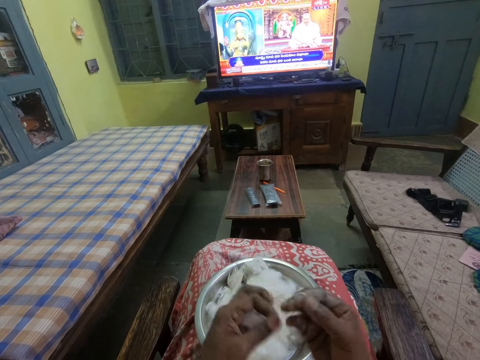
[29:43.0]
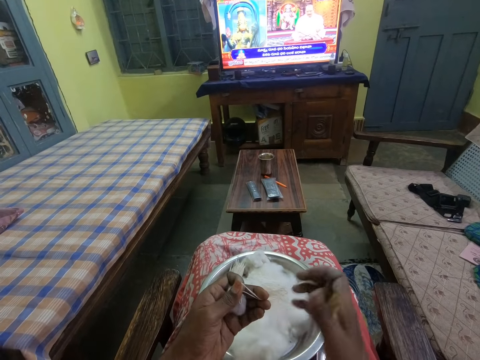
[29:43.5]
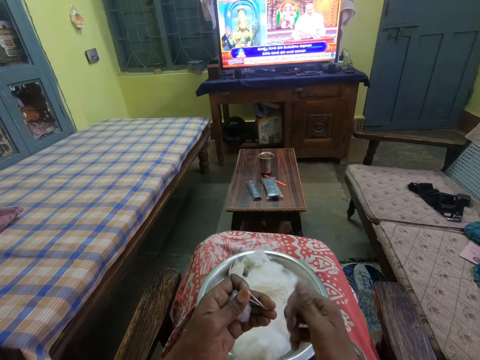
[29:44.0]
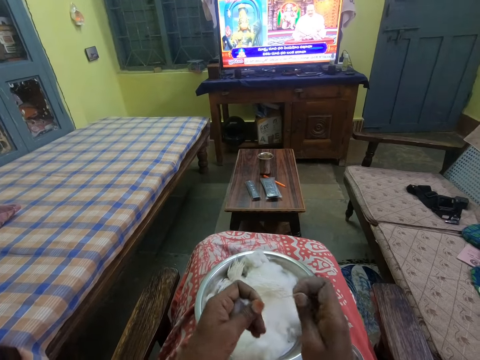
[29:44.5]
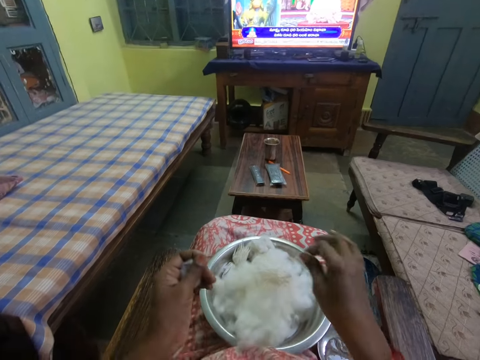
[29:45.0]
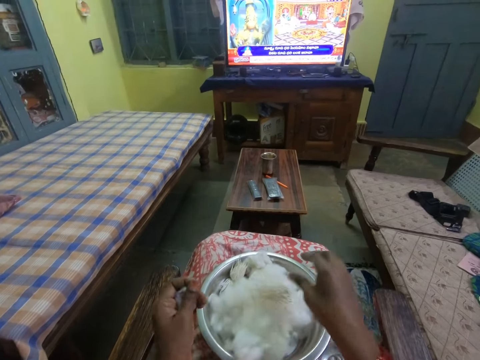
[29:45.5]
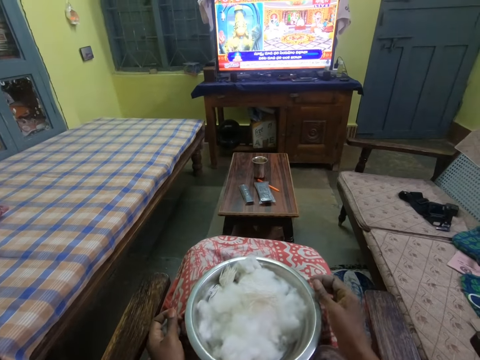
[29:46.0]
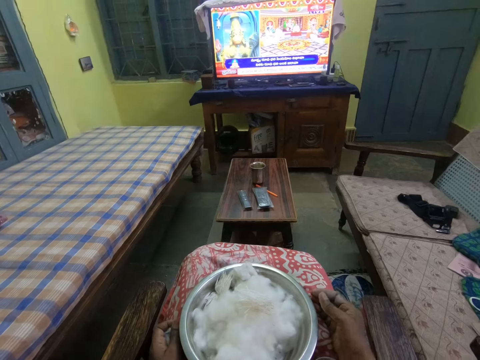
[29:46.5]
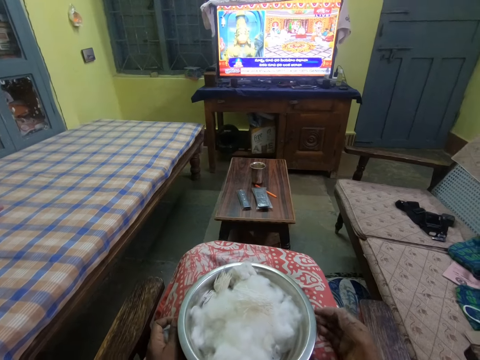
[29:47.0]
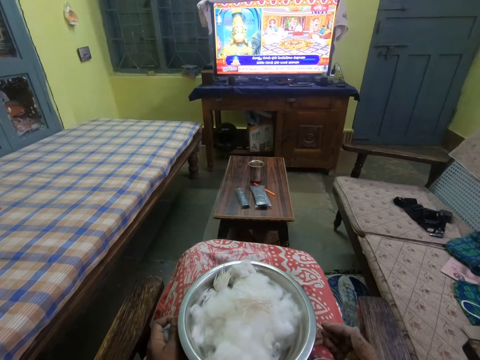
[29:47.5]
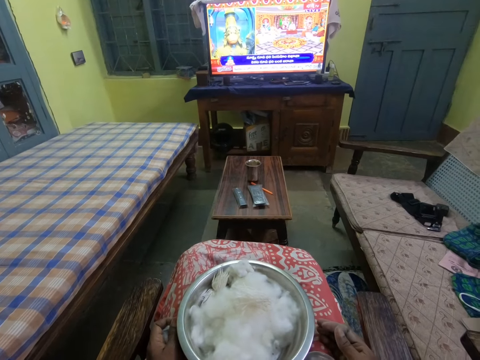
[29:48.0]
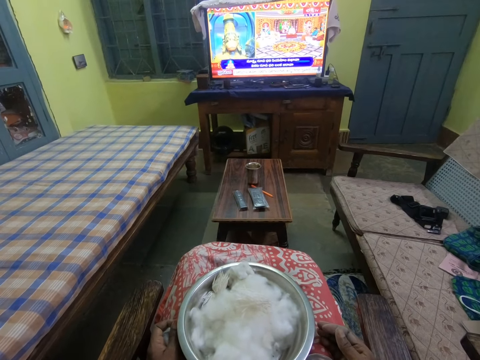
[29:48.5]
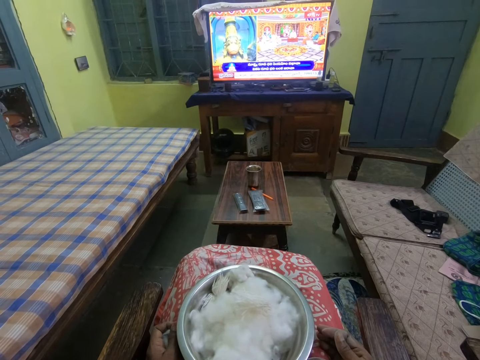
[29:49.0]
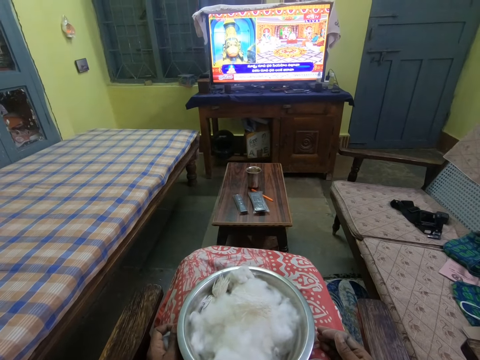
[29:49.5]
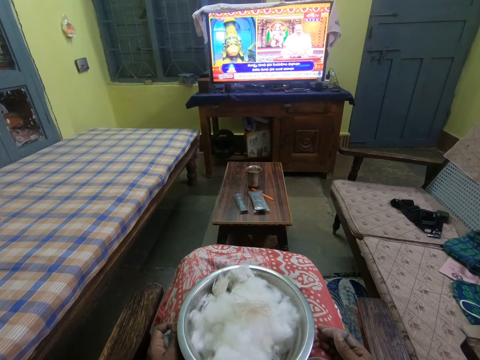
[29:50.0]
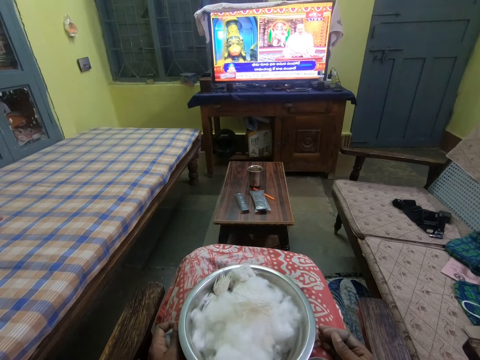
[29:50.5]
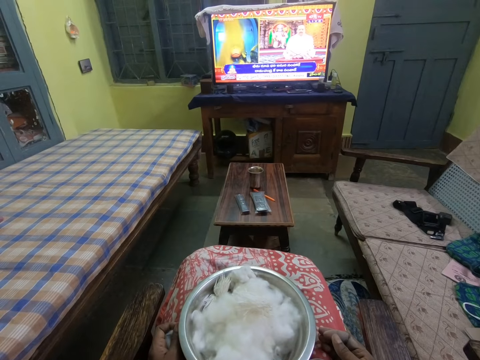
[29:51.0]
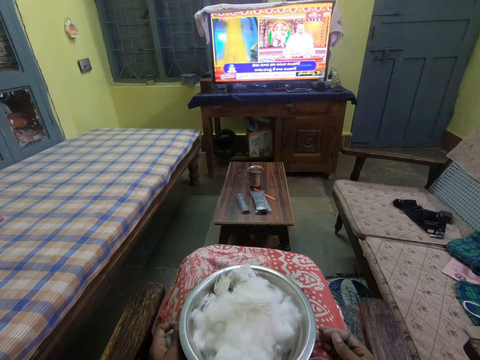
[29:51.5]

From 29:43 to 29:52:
The camera wearer cuts the cotton with her hands. She drops the thread in the bowl. She watches the television.

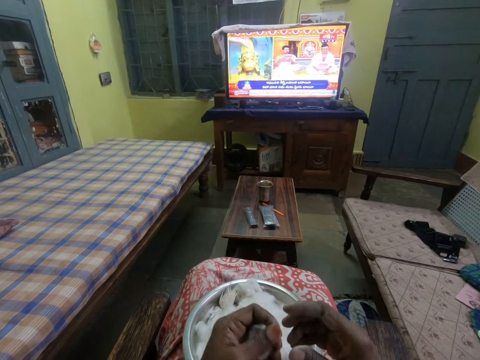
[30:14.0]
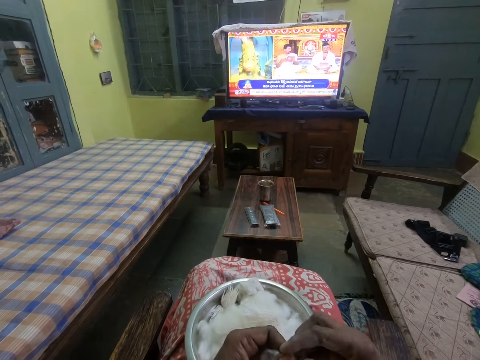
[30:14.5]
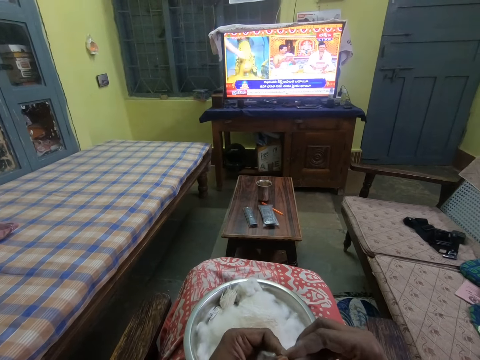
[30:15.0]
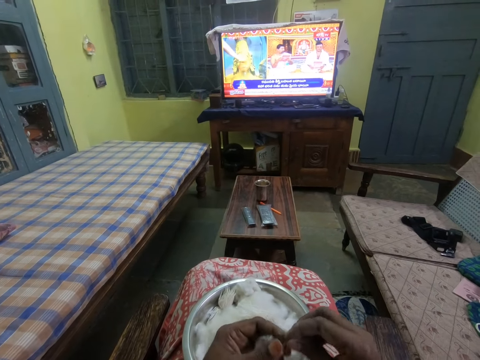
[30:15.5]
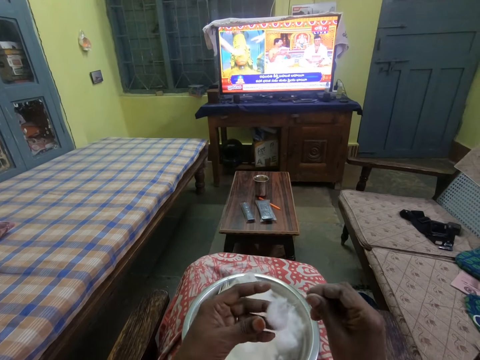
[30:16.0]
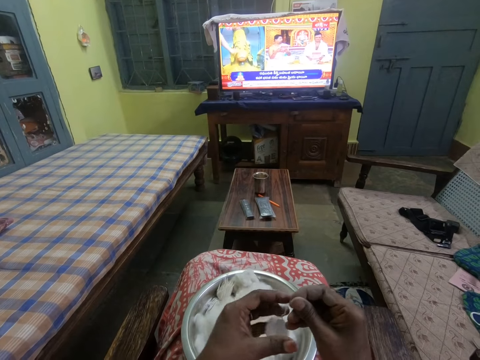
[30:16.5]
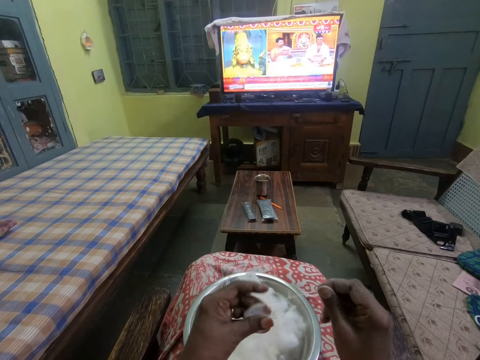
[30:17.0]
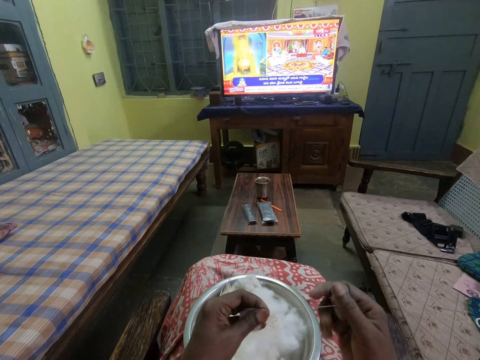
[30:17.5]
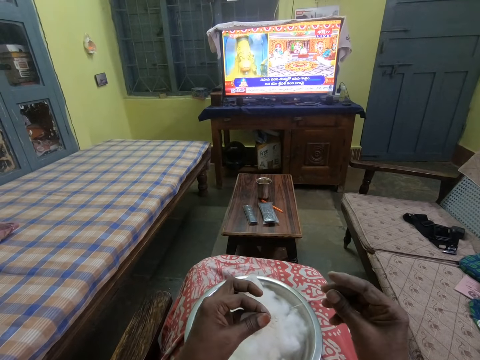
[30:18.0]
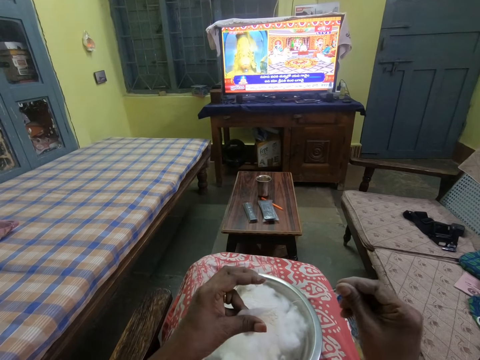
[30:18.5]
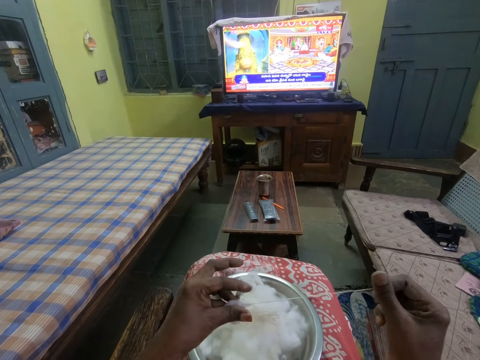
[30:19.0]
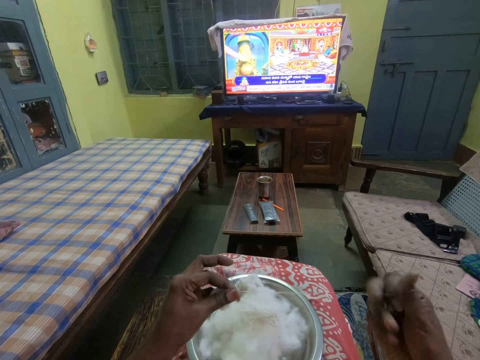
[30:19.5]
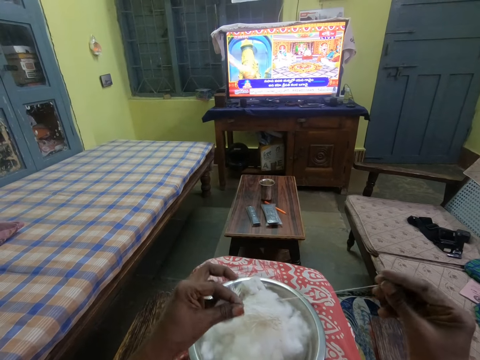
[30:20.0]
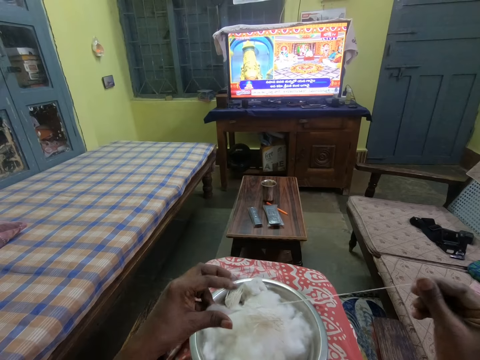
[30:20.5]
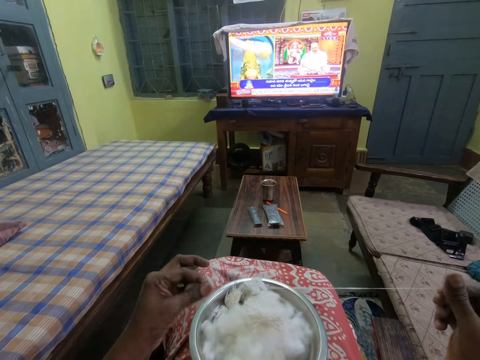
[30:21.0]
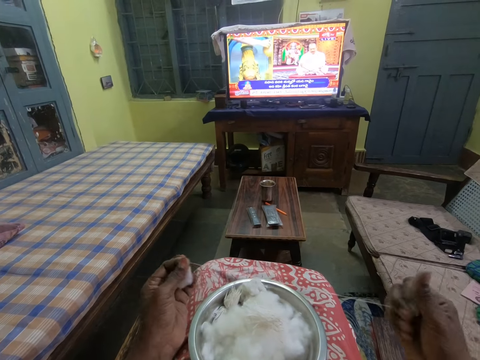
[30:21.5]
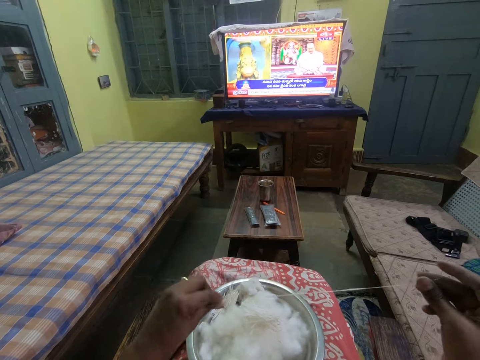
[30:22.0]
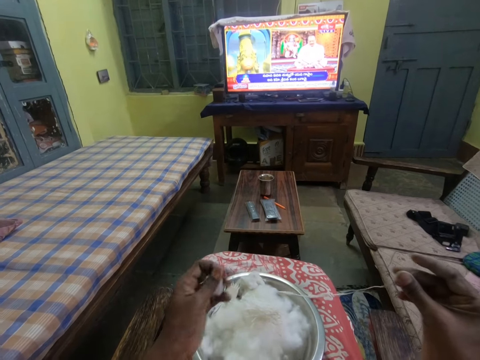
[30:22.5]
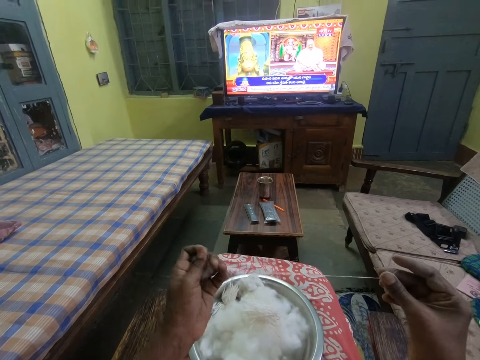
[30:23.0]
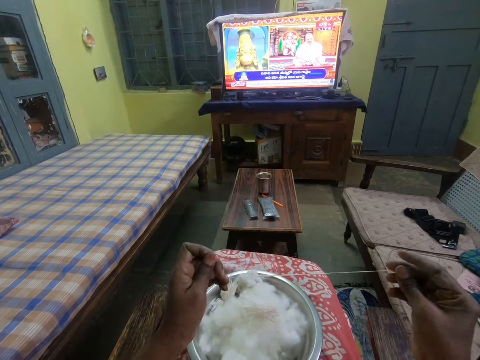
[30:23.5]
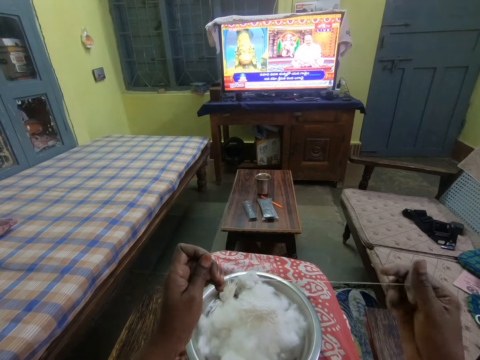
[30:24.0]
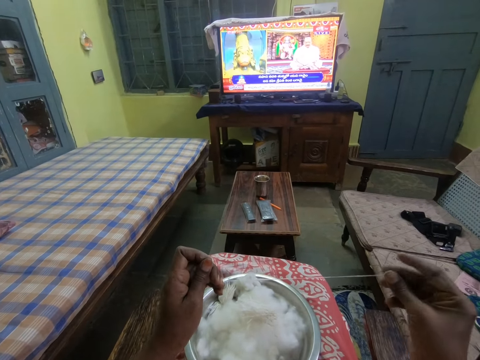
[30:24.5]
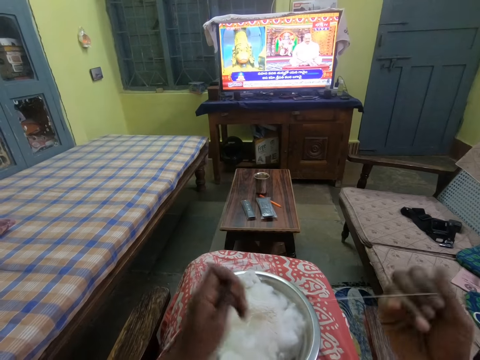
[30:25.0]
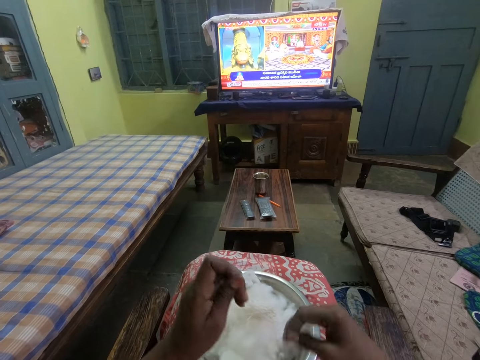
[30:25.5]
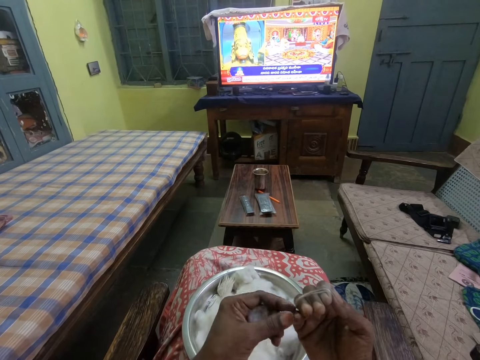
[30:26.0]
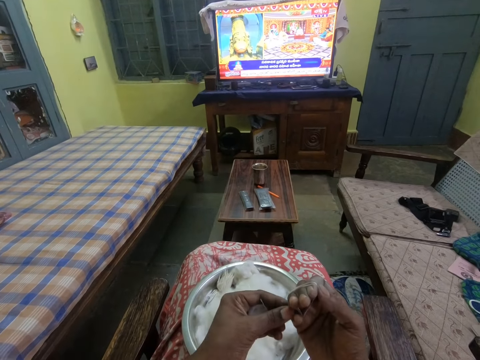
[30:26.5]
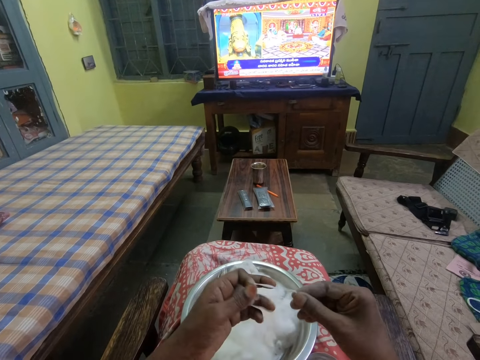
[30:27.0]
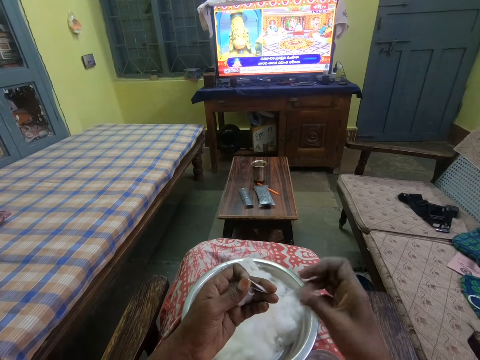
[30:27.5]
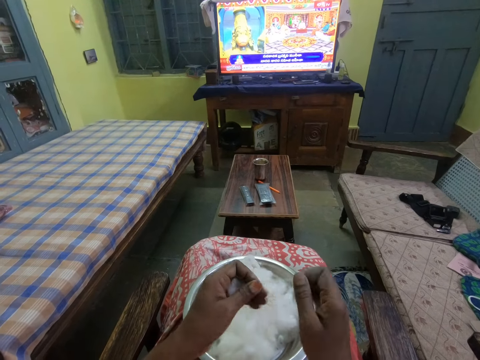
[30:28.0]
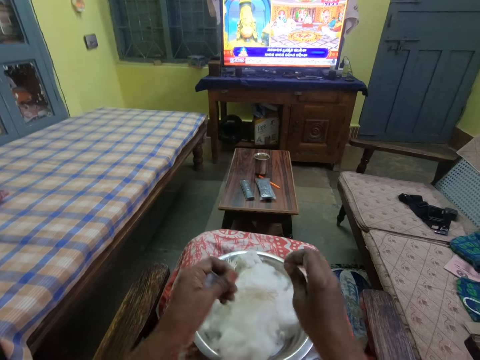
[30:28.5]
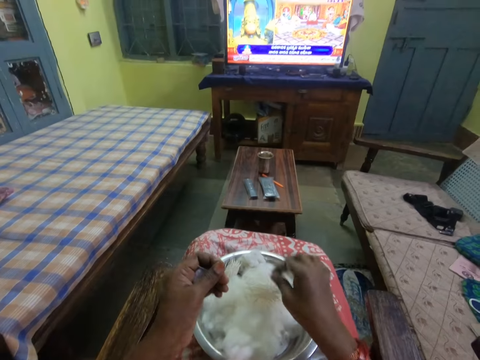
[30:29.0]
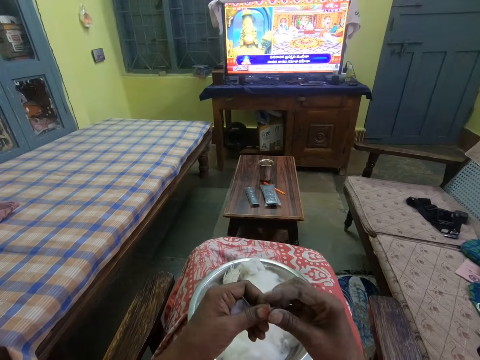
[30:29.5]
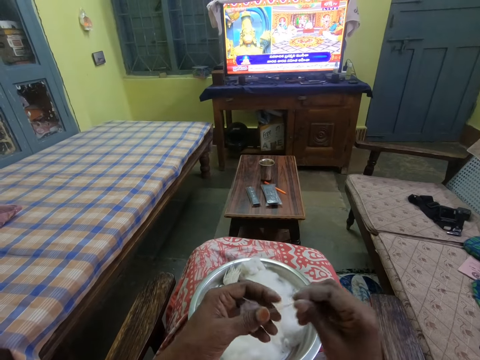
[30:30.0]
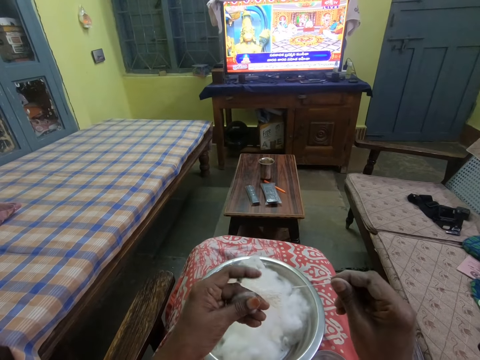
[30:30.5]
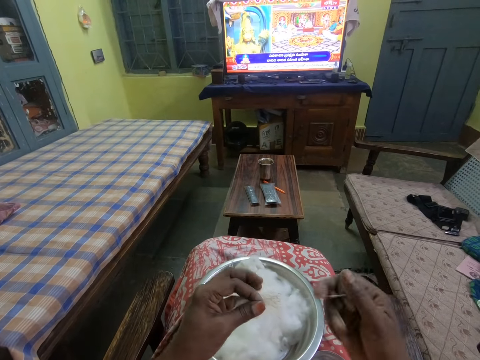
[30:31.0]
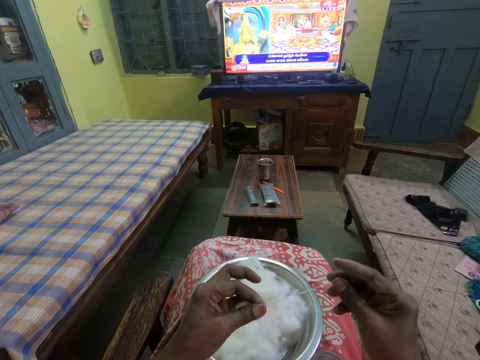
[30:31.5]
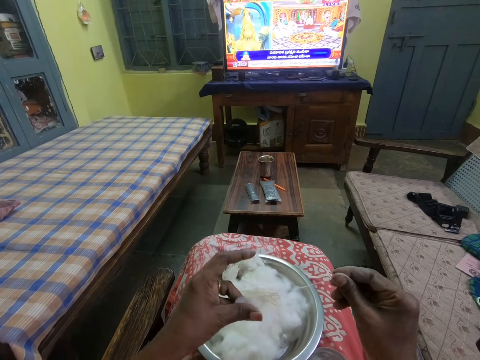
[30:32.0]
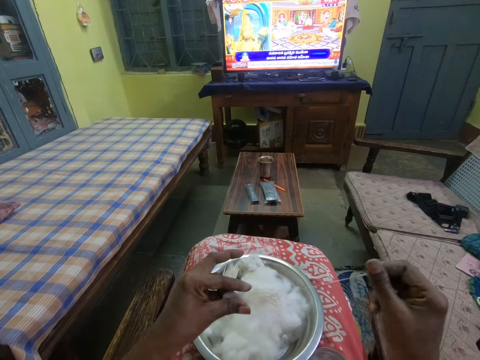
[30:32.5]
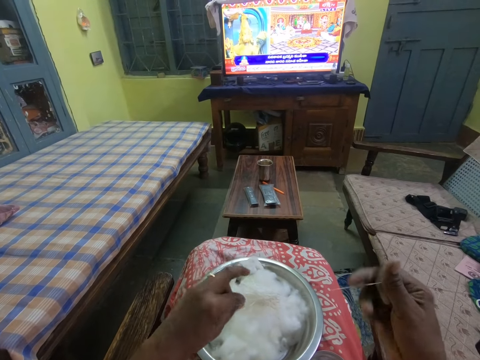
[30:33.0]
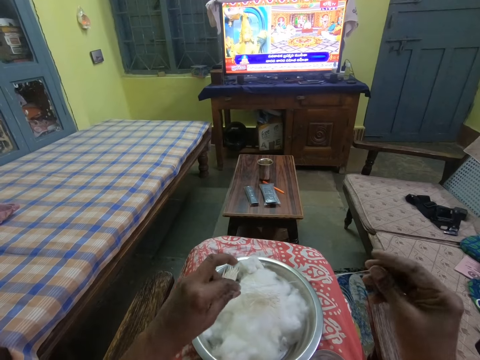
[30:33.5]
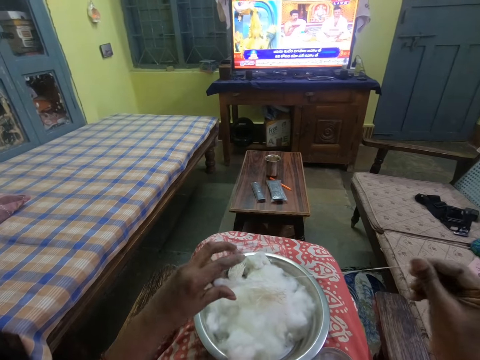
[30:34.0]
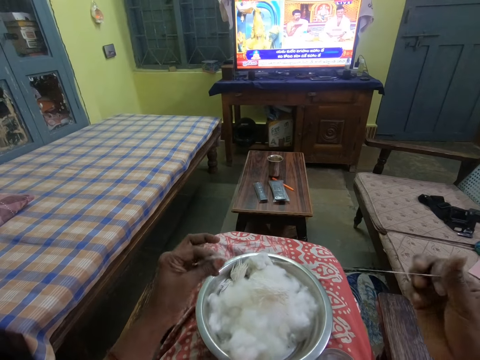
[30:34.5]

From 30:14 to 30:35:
The camera wearer pulls a thread from the cotton. She rolls the cotton with her hands. She twists the thread. She drops the thread in the bowl. She cuts the cotton with her hands. She pulls a thread from the cotton. She rolls the cotton with her hands.
